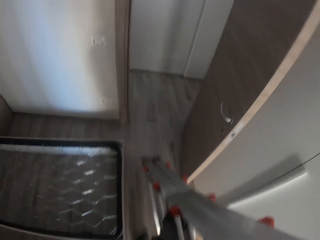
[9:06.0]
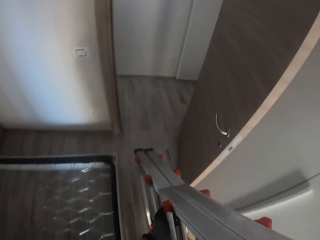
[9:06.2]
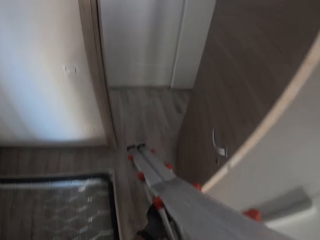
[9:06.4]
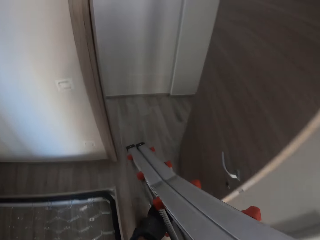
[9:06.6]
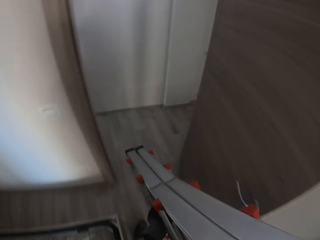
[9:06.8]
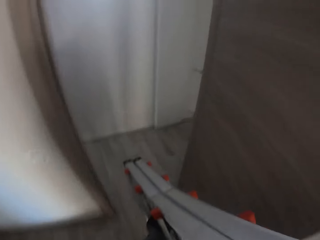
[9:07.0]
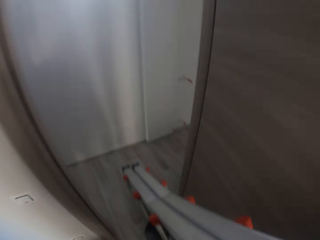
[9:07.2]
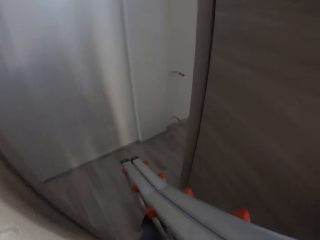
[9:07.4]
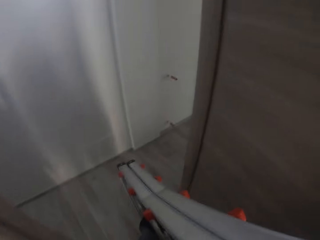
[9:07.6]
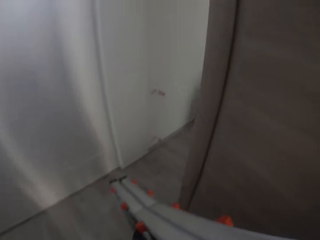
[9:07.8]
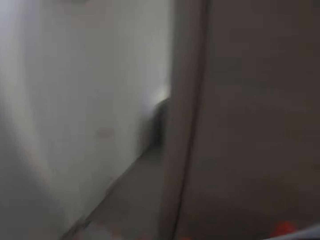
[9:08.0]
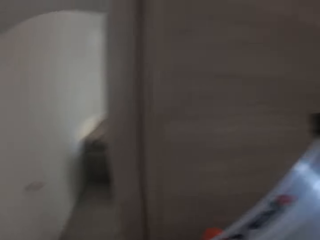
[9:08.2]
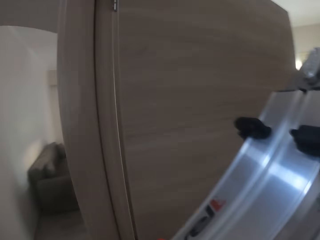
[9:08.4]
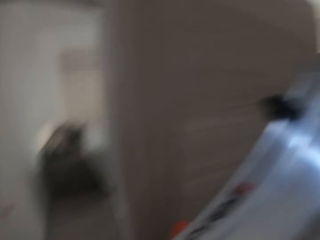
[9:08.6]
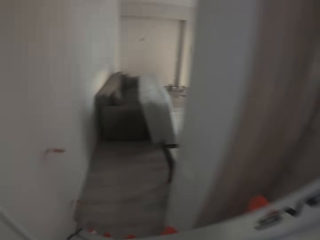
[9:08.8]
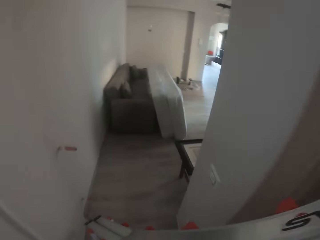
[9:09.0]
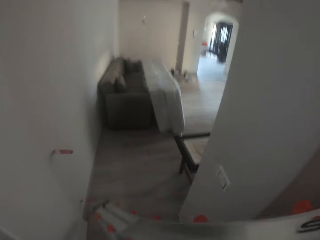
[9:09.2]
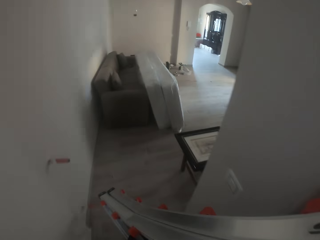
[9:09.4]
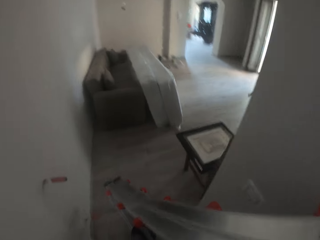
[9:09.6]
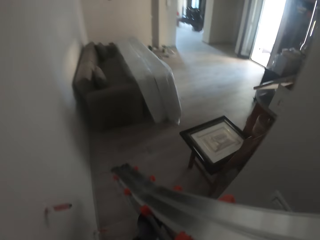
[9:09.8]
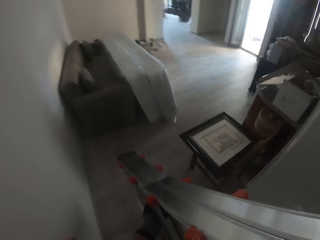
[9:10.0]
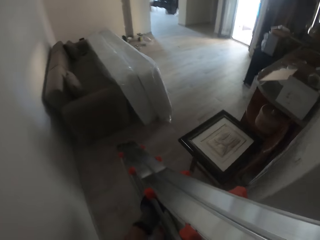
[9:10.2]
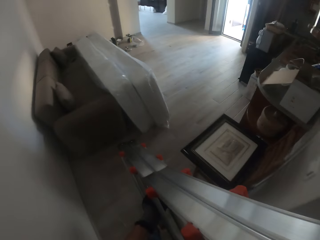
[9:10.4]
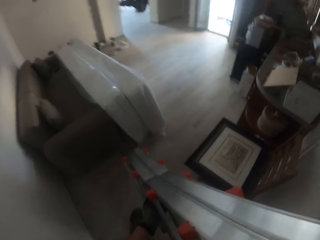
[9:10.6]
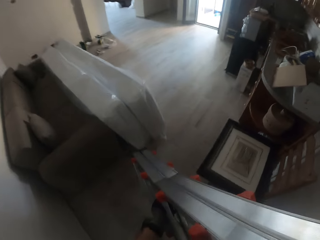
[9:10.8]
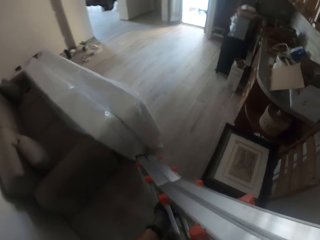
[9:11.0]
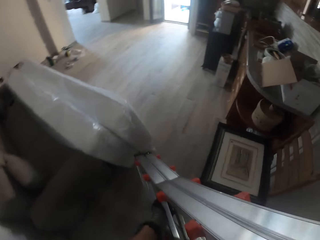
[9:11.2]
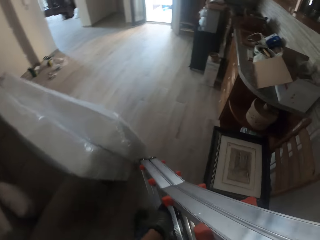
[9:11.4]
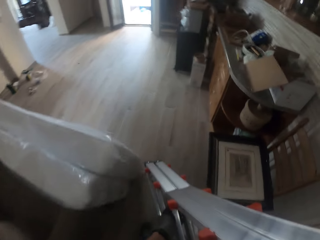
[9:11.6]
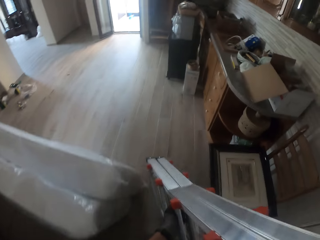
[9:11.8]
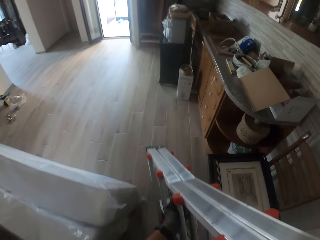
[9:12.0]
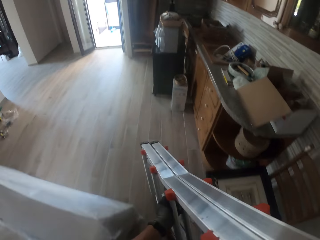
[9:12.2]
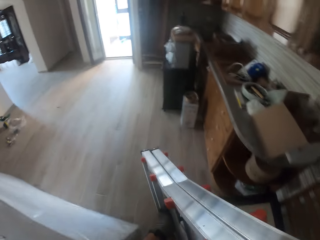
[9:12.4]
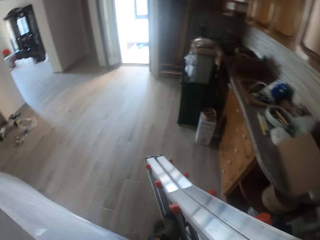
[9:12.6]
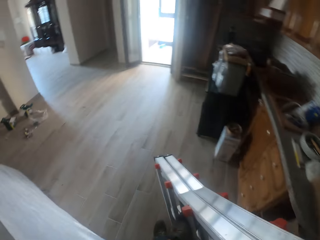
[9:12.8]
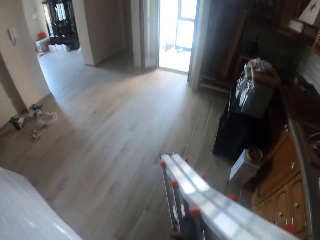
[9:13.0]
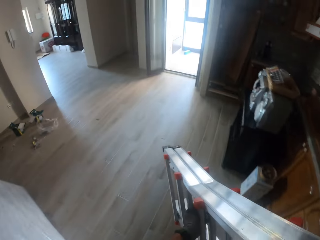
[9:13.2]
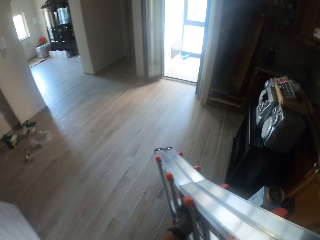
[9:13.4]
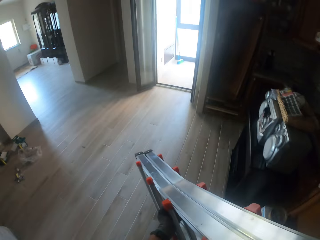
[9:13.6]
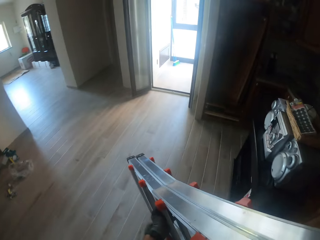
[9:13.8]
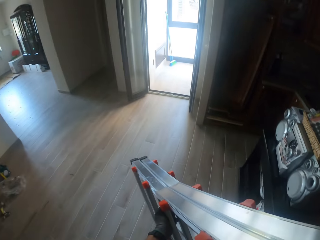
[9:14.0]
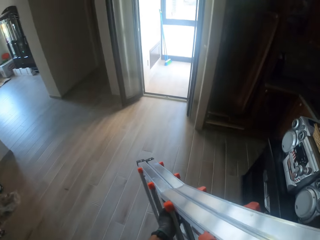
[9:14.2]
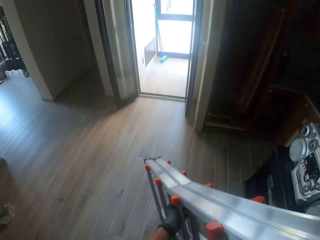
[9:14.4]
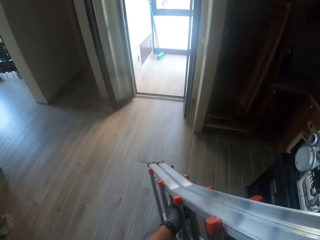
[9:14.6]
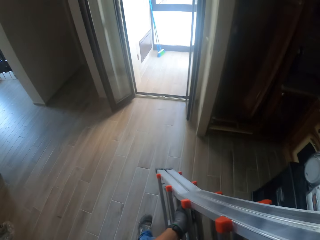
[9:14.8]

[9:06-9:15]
The camera wearer lifts a ladder. They carry the ladder out of the room with both gloved hands. They walk around the house.

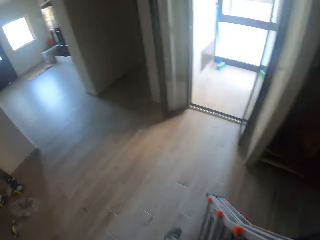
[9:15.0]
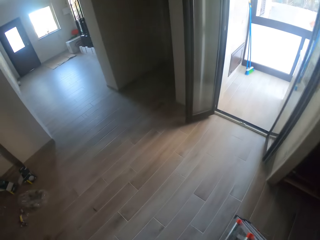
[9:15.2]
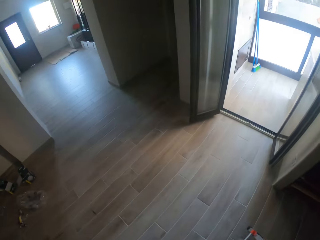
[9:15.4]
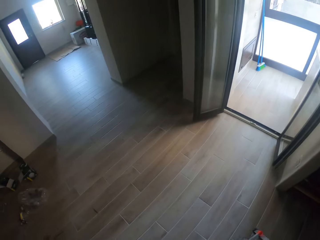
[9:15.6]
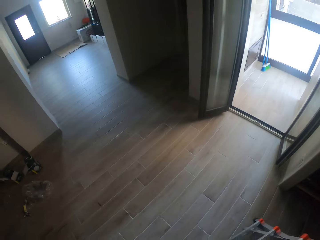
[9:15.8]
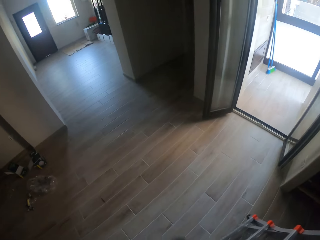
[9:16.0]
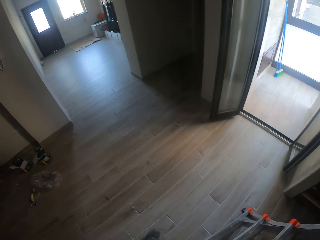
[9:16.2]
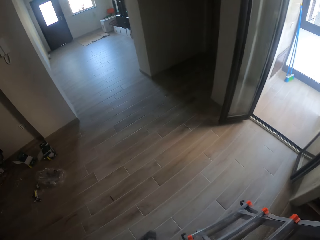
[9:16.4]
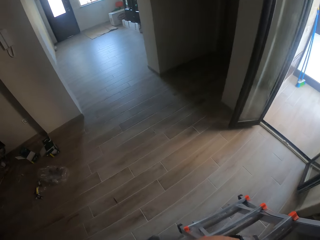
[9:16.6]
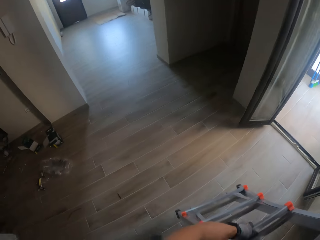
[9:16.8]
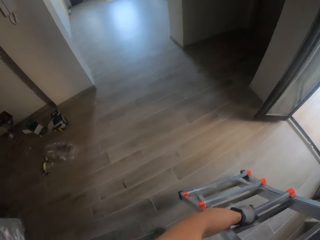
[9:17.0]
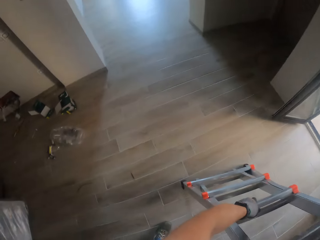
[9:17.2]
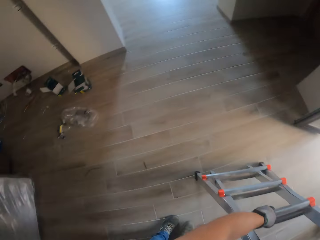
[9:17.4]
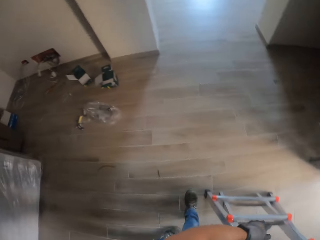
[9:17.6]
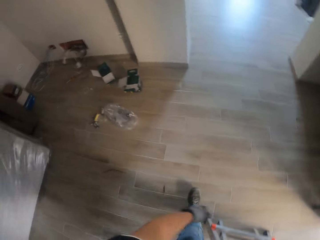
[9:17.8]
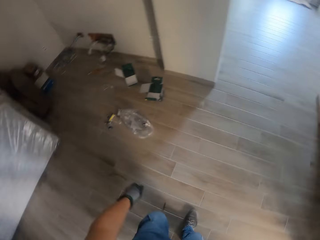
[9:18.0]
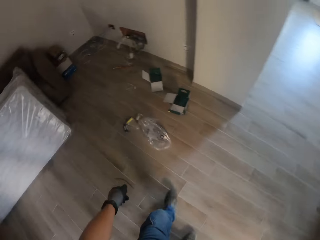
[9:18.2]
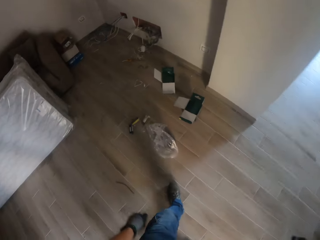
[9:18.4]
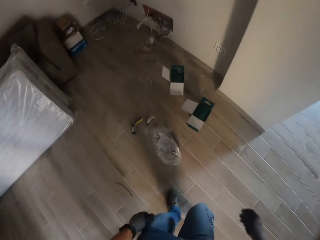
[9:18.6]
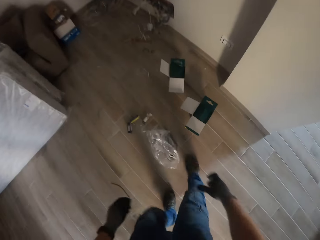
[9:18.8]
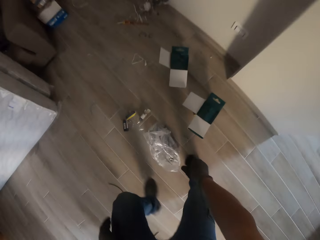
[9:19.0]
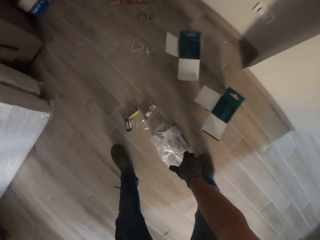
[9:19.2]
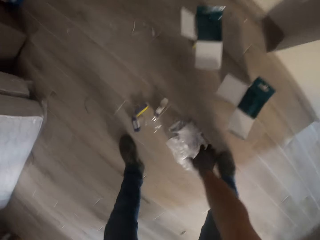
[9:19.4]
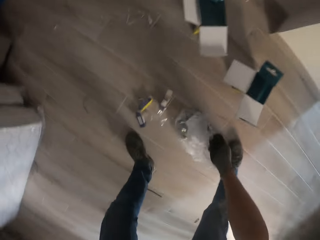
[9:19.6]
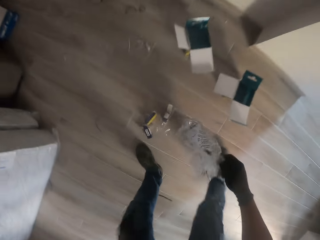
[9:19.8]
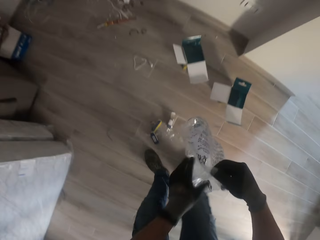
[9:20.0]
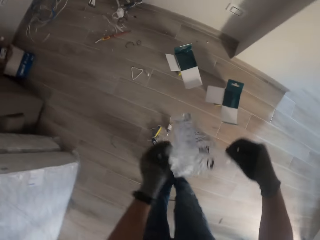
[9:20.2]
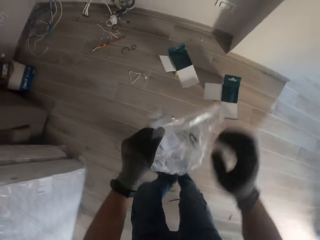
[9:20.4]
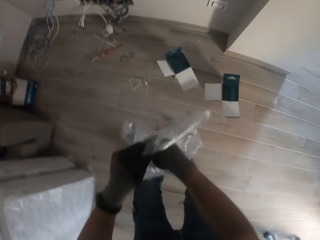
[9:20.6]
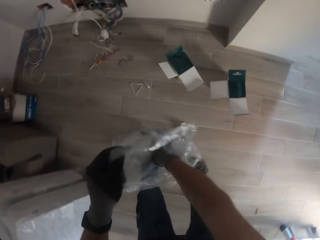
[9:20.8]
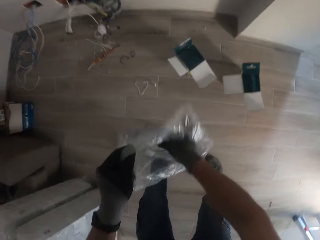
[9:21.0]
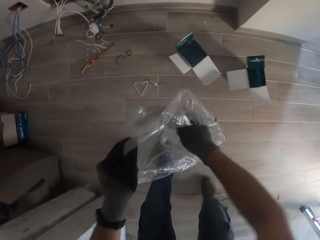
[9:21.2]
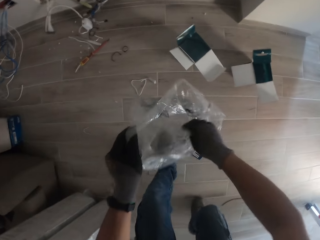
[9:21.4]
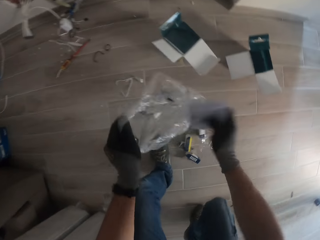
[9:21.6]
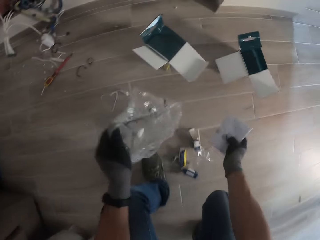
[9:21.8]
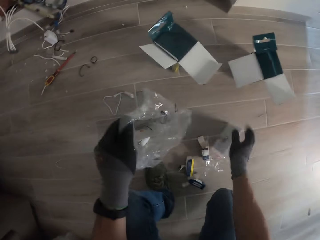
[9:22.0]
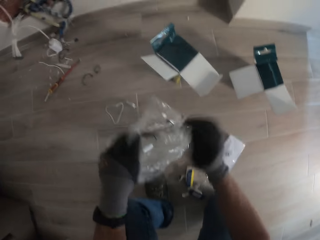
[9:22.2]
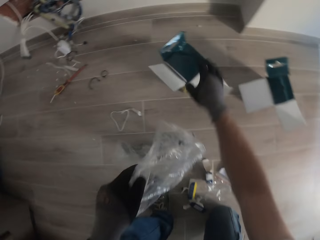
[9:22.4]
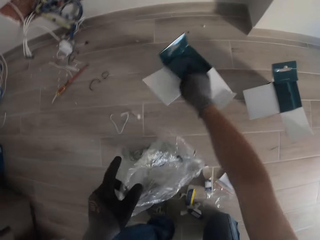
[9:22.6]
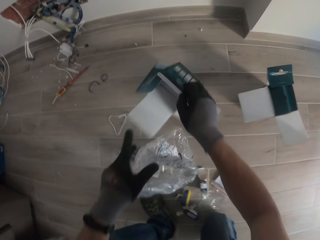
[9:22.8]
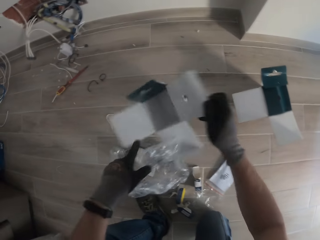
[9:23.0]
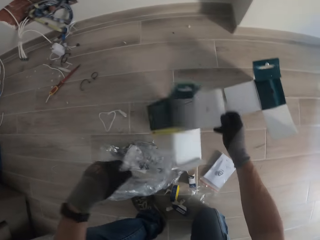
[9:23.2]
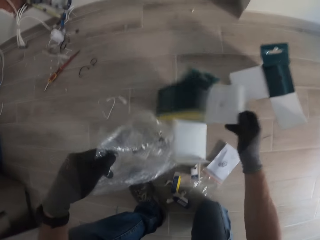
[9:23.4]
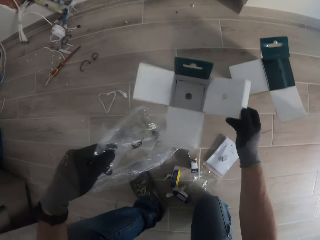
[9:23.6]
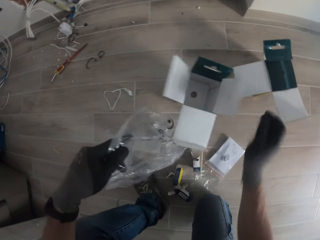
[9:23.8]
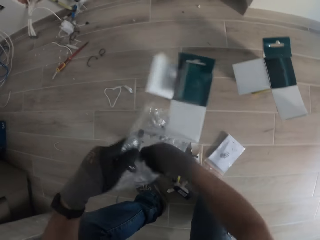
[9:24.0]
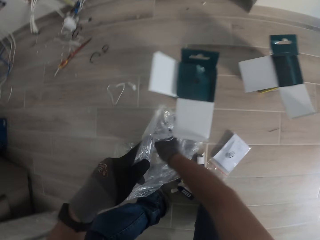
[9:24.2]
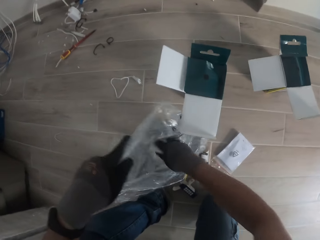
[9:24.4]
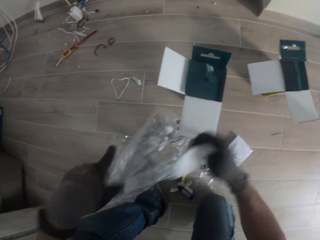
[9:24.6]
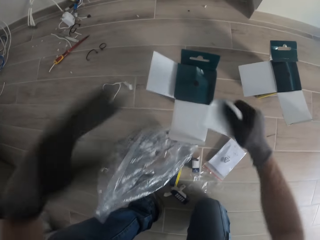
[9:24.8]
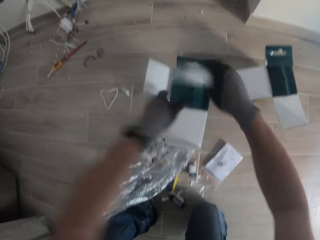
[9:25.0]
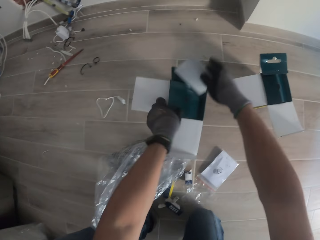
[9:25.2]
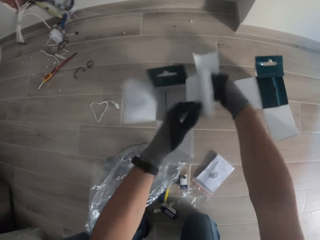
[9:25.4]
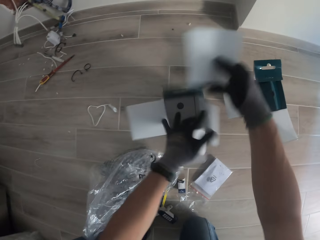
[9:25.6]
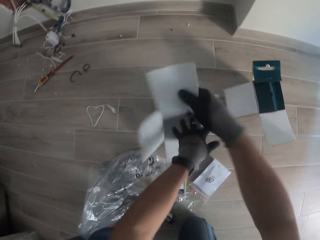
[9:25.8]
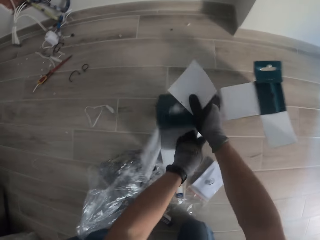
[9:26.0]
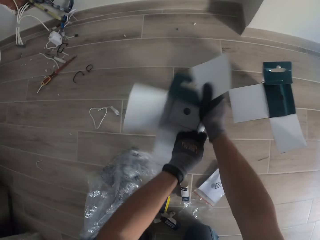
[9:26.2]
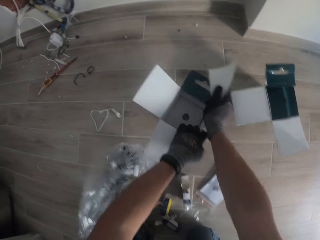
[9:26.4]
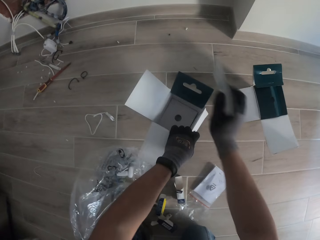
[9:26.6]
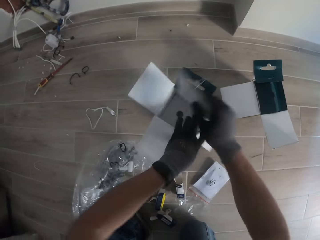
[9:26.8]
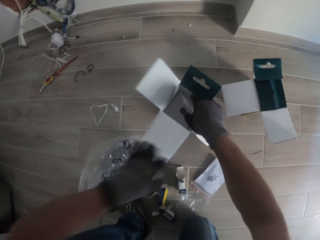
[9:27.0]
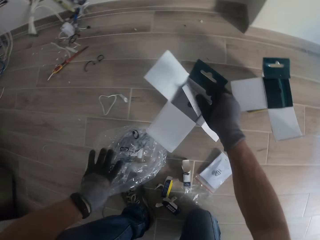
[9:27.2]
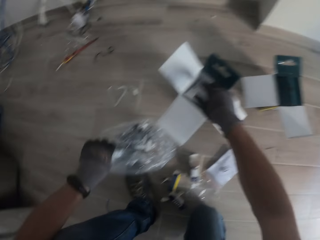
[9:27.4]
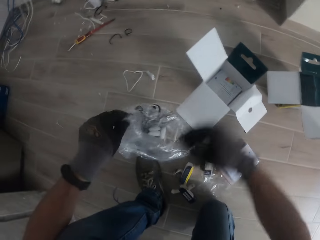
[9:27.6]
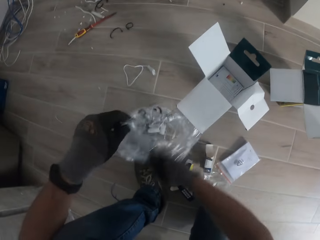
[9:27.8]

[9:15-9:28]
The camera wearer drops the ladder on the floor in a room with both hands. He unfolds the ladder. He walks around the house. He picks a nylon bag from the ground with his gloved right hand. He holds the nylon bag with gloved hands. He picks out a paper from the nylon bag in his gloved left hand with his gloved right hand. He picks a zipper bag. He holds the nylon bag in his gloved left hand on the ground. He squats. He drops the paper in his gloved right hand on the ground. He drops the zipper bag on the floor. He holds a pack on the ground in both hands. He pulls a box. He adjusts the pack on the ground with his gloved right hand. He picks out the paper from the nylon bag in his gloved left hand with his gloved right hand. He opens the pack with both gloved hands. He holds the pack with his gloved left hand. He holds the pack with both gloved hands. He puts the paper in the pack with his gloved right hand. He holds the nylon bag in his gloved left hand on the ground.
